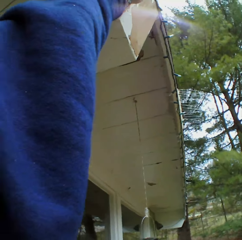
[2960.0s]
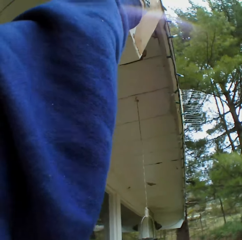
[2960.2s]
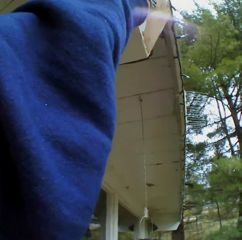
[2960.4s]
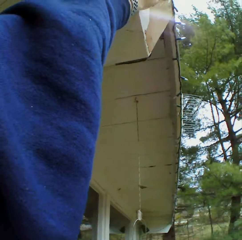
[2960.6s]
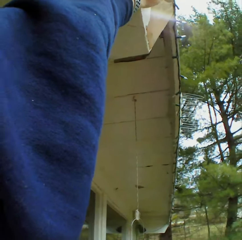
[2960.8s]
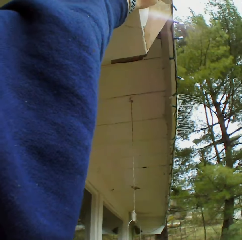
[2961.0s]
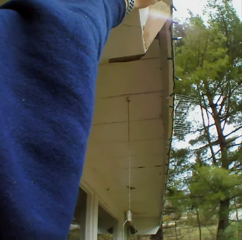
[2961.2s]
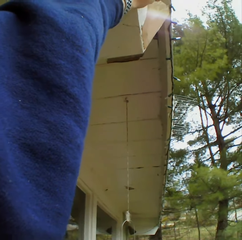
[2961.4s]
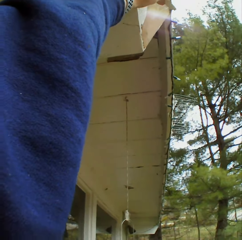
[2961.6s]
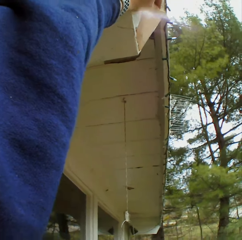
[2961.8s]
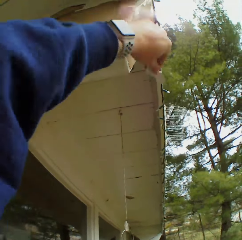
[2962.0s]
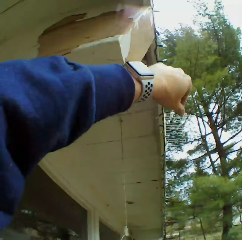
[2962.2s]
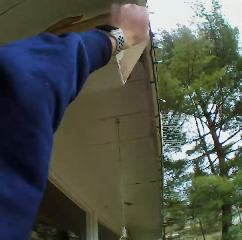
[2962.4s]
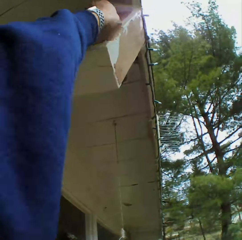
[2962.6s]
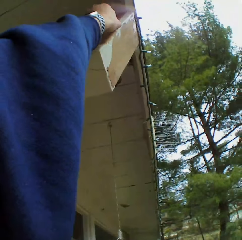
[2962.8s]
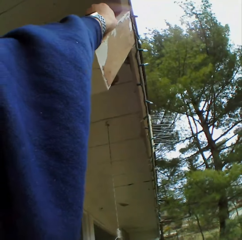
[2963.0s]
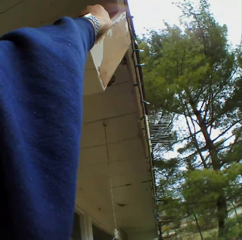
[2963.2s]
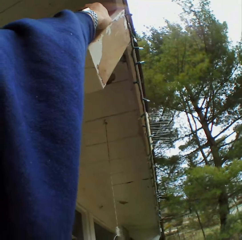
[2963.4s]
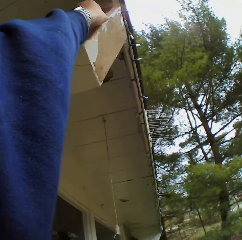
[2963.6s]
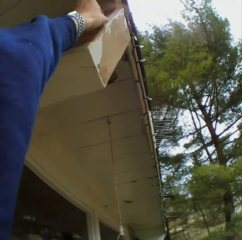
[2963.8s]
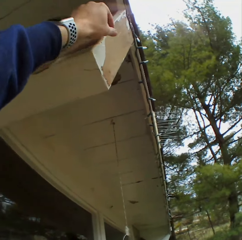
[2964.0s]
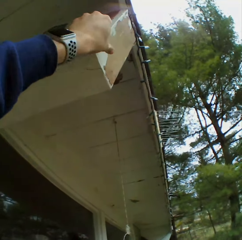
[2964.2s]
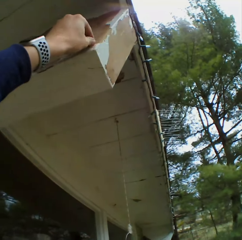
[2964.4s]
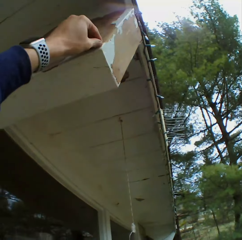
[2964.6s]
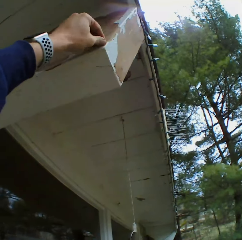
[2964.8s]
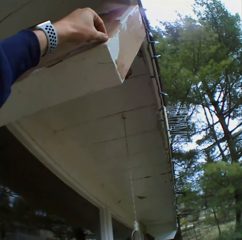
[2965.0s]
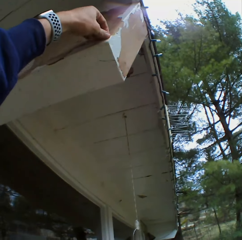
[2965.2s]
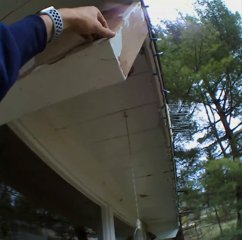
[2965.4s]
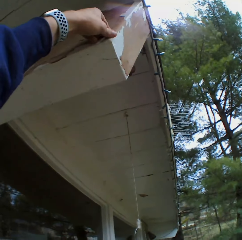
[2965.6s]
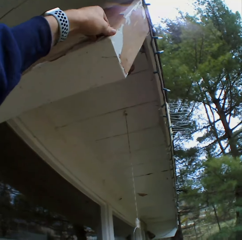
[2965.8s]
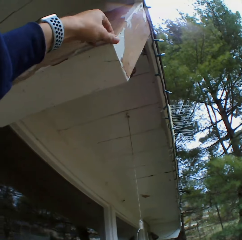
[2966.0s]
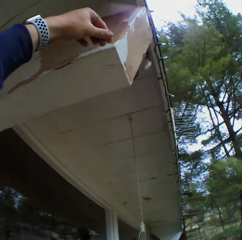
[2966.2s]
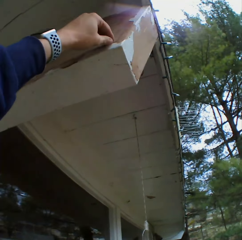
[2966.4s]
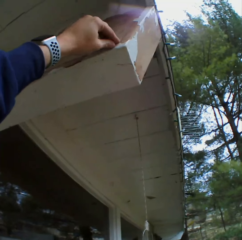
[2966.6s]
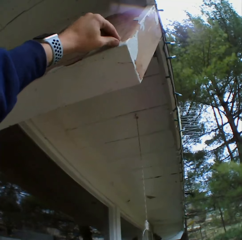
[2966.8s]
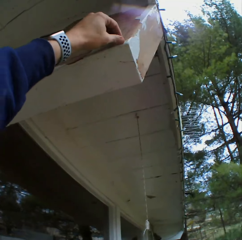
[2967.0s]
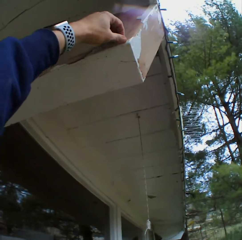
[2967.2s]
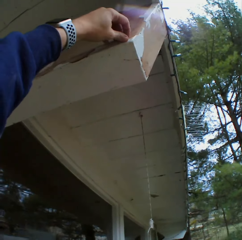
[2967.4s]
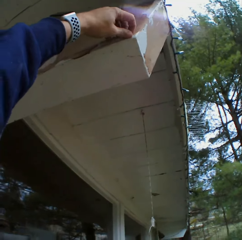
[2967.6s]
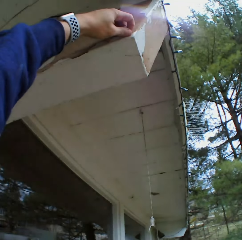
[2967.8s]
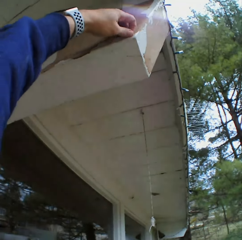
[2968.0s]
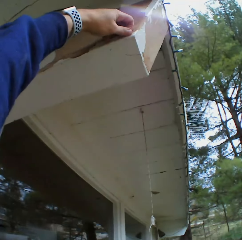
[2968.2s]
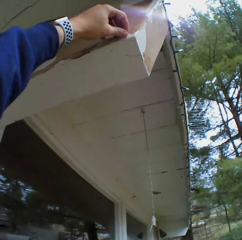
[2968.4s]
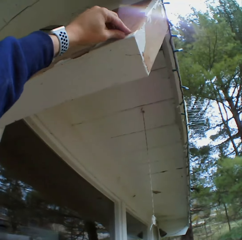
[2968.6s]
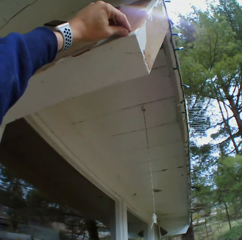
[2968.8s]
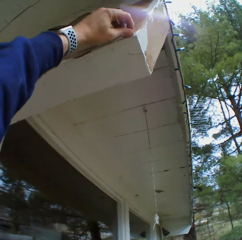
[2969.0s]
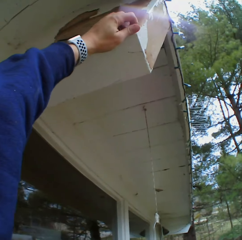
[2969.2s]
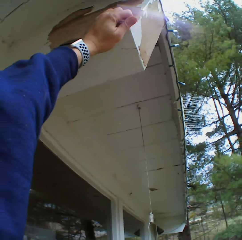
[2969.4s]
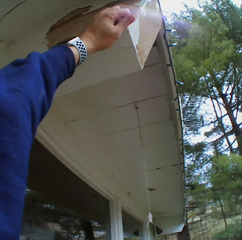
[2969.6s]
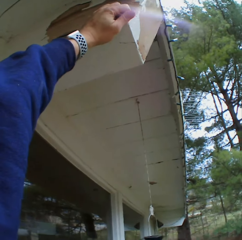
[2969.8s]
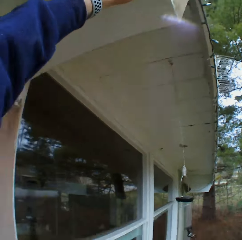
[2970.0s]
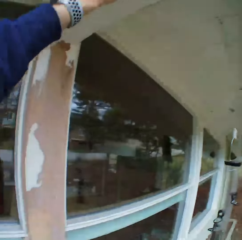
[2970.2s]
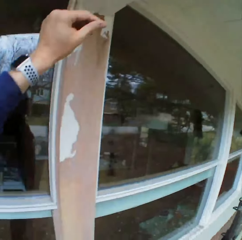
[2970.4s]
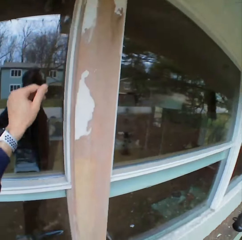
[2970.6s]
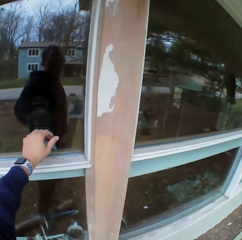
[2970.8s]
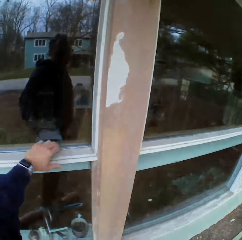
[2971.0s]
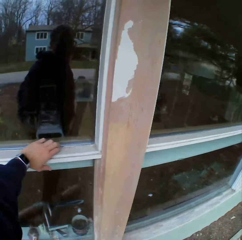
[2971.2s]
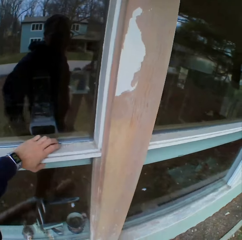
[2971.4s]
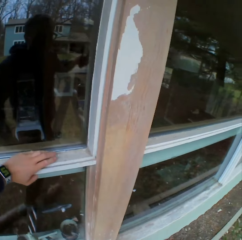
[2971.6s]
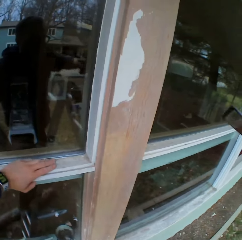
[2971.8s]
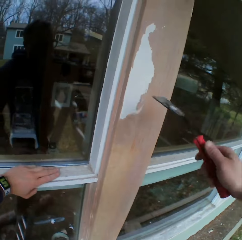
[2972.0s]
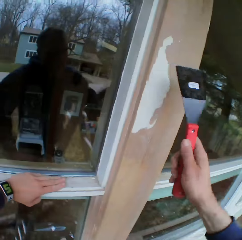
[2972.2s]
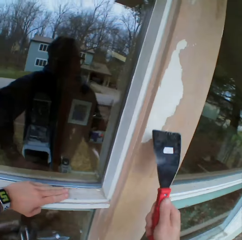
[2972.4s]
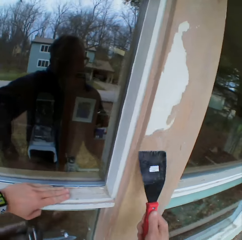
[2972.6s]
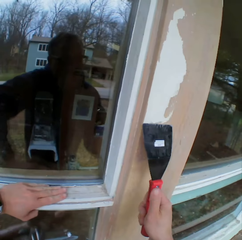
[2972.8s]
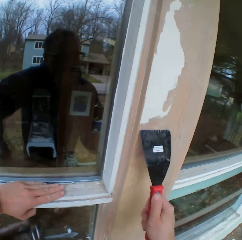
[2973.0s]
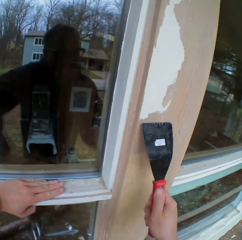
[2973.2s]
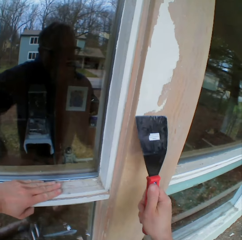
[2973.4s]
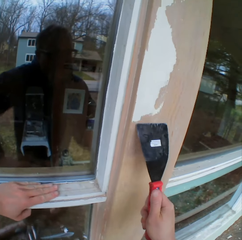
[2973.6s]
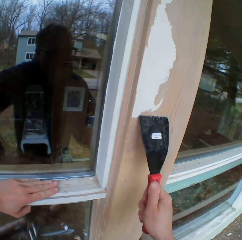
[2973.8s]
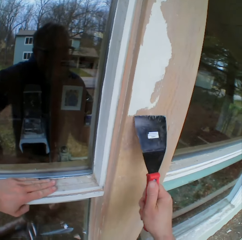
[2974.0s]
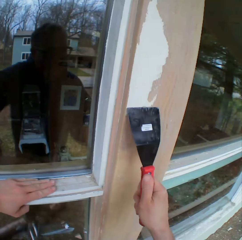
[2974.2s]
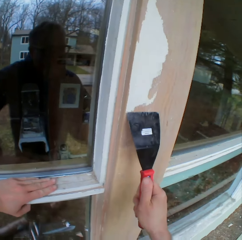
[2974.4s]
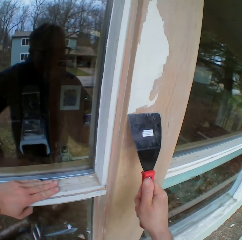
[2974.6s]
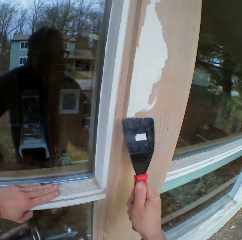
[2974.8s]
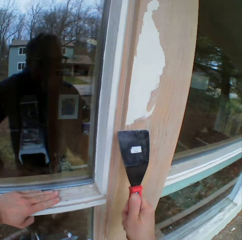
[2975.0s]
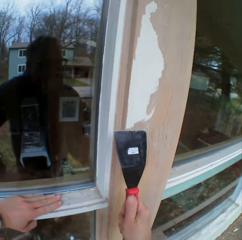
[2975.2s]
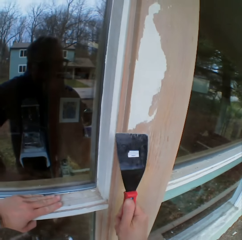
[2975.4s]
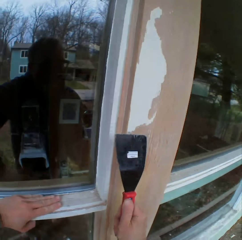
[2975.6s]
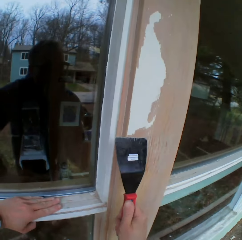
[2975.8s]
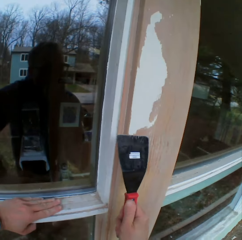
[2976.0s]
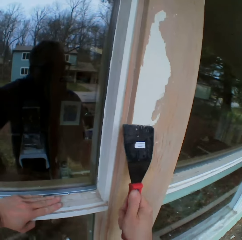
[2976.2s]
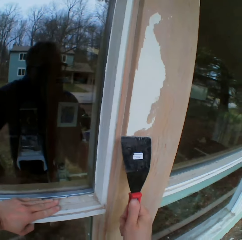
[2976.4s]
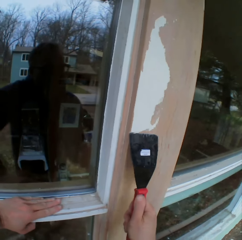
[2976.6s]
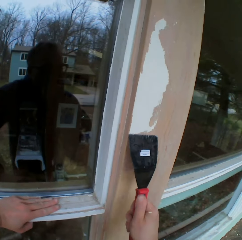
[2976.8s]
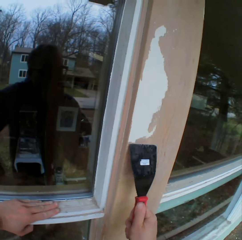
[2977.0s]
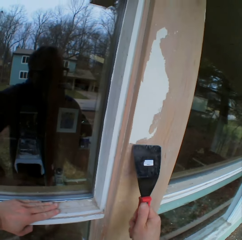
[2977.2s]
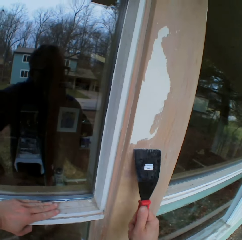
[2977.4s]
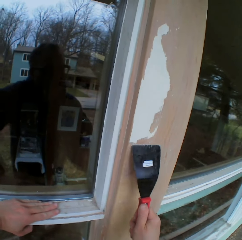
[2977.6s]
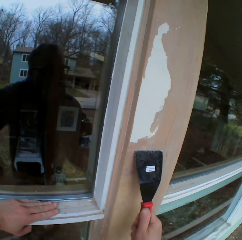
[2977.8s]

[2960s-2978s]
The camera wearer removes the paints with his left hand. He looks around. He removes the paints on the wooden bar with a chisel.

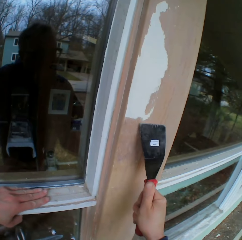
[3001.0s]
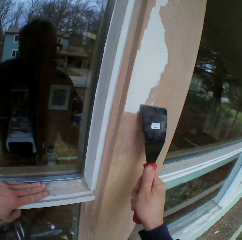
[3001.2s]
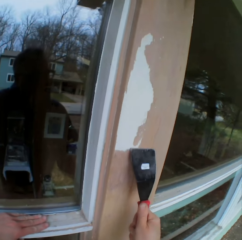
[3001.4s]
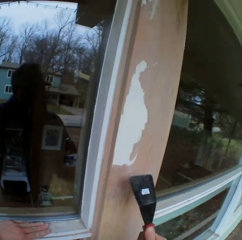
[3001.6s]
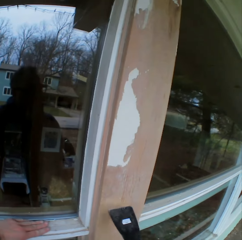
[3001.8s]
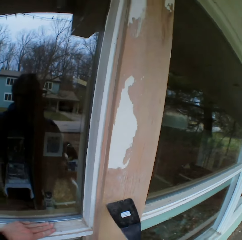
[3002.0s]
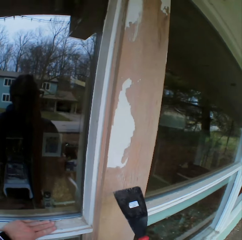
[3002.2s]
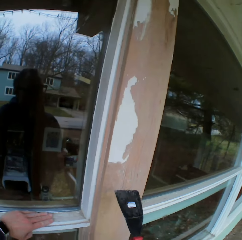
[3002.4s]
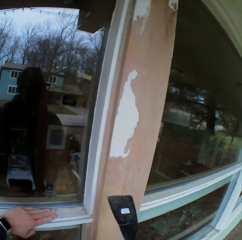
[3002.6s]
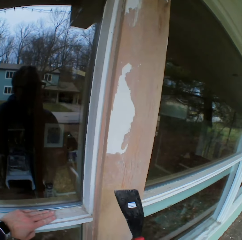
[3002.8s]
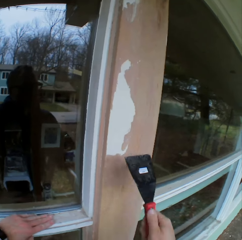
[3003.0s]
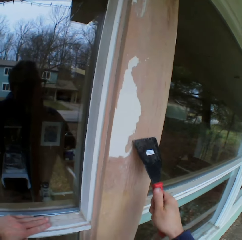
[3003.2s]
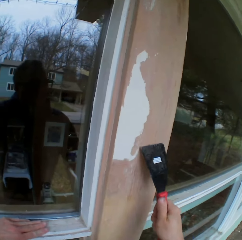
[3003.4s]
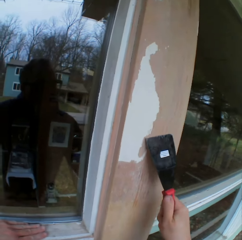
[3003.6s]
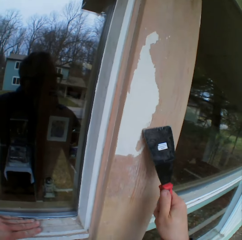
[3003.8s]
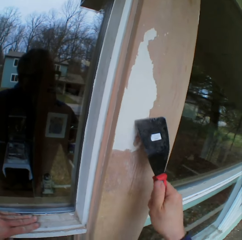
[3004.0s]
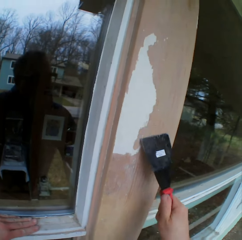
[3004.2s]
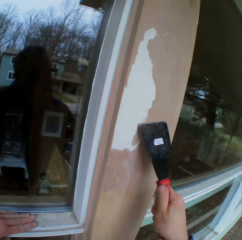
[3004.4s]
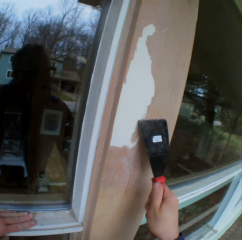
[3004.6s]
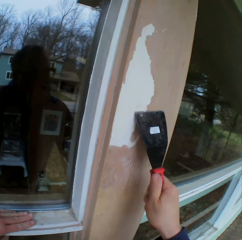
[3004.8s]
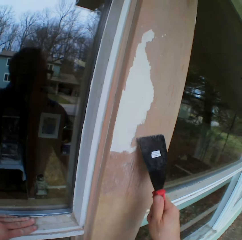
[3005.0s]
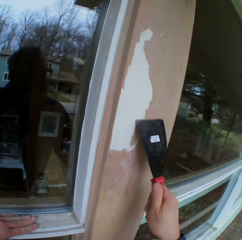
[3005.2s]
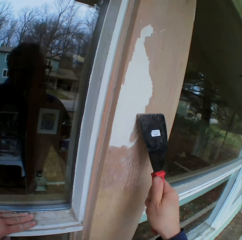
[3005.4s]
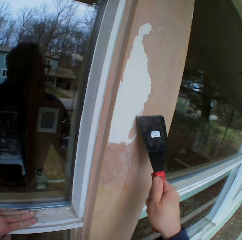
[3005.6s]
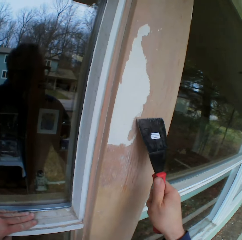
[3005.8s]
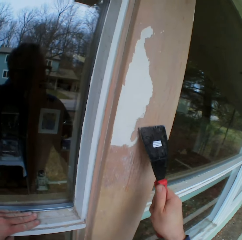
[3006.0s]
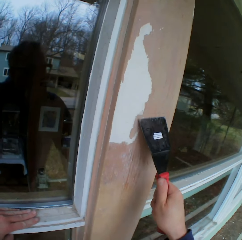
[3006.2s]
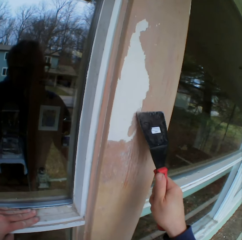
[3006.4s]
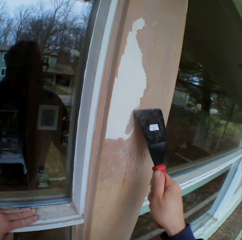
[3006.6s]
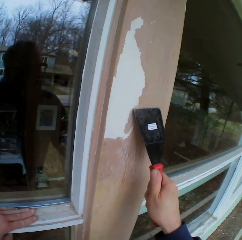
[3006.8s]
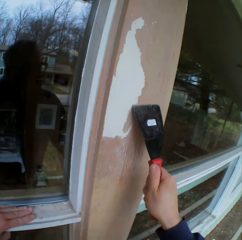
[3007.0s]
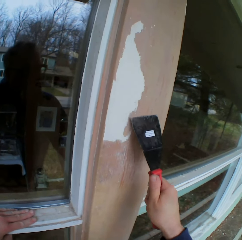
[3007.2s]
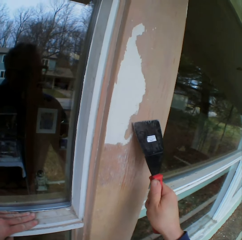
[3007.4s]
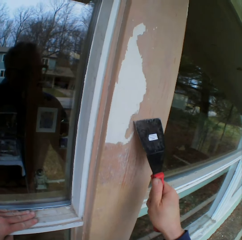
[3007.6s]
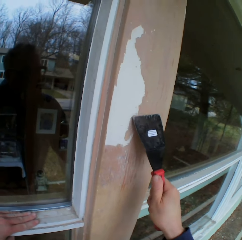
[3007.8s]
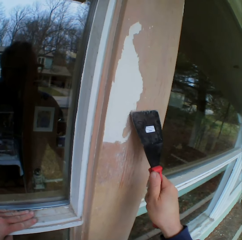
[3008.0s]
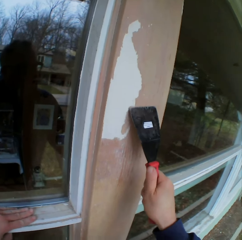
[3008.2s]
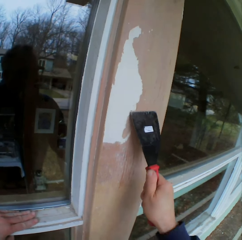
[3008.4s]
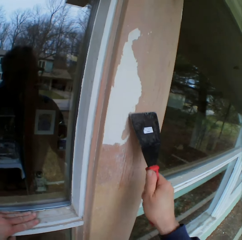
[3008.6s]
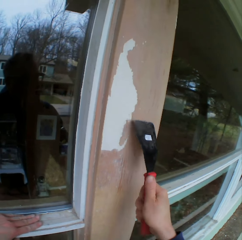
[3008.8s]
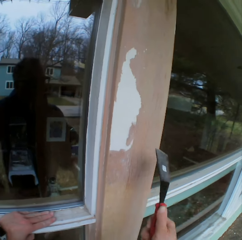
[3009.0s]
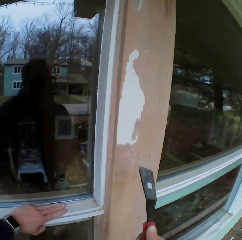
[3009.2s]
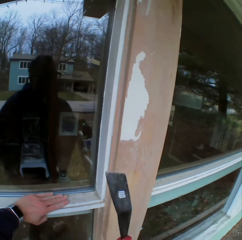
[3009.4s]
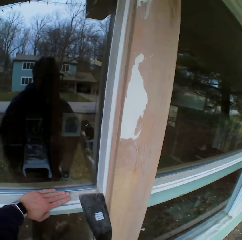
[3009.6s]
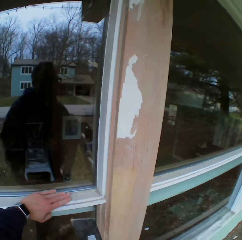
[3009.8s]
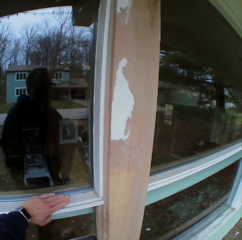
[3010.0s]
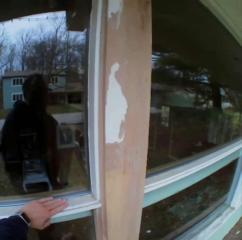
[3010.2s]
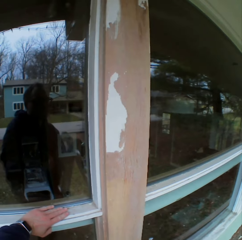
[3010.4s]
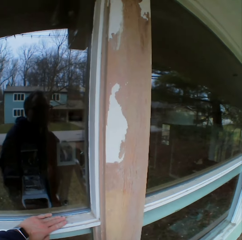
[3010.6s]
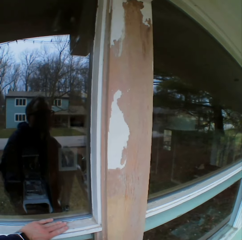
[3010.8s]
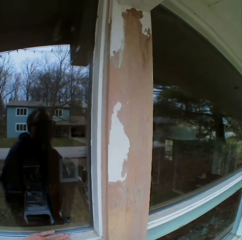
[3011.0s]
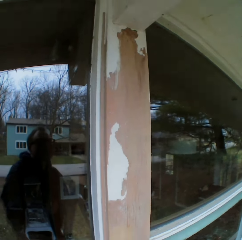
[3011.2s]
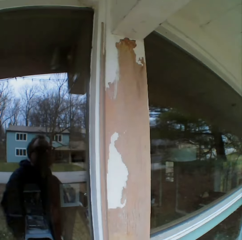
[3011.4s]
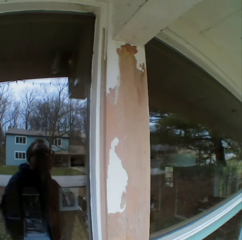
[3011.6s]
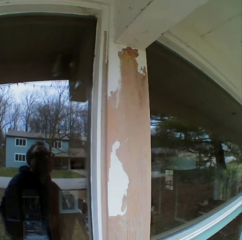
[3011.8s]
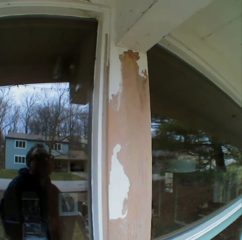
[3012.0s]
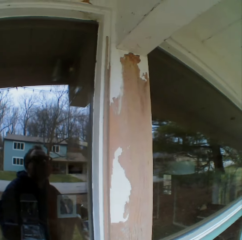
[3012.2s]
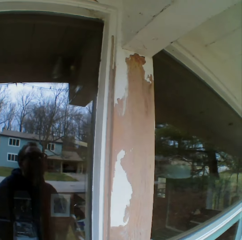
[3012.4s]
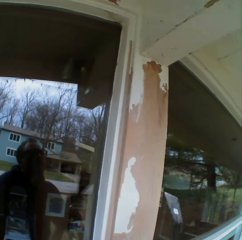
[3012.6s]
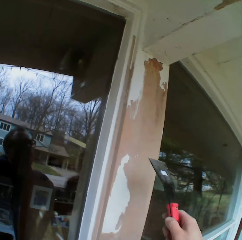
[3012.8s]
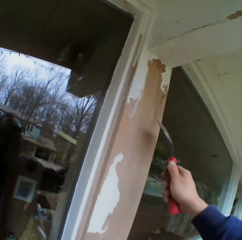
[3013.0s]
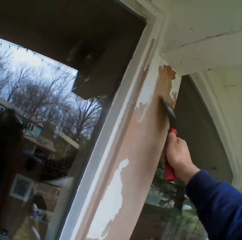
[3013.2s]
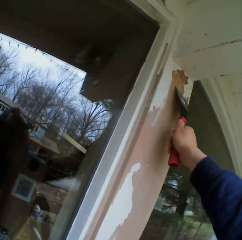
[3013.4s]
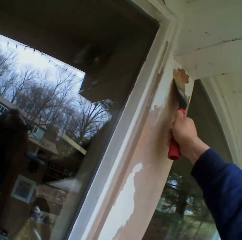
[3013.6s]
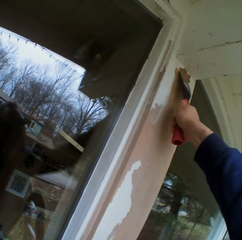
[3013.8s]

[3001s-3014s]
The camera wearer stares at the paints on the wooden bar. They remove the paints on the wooden bar with a chisel. They stare at the paints on the wooden bar.
